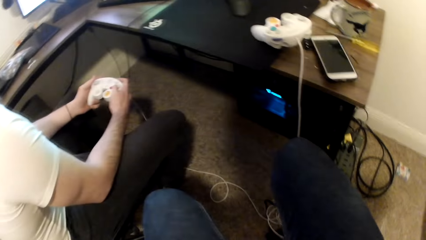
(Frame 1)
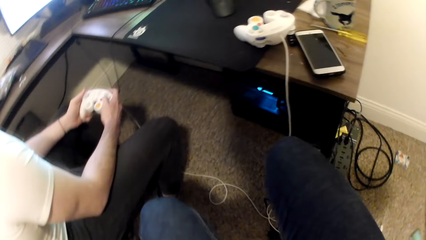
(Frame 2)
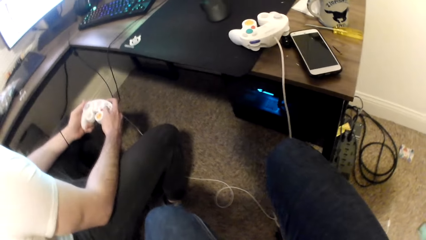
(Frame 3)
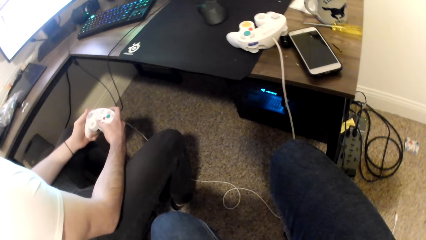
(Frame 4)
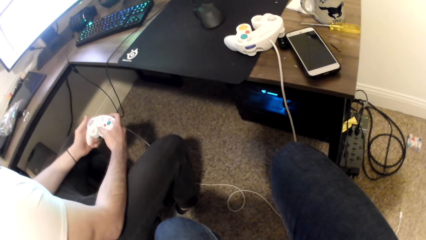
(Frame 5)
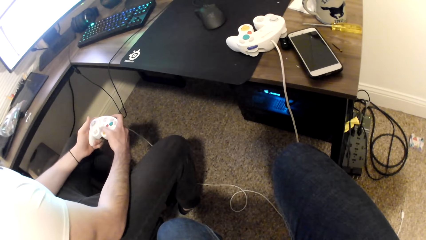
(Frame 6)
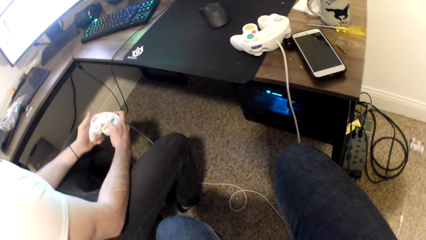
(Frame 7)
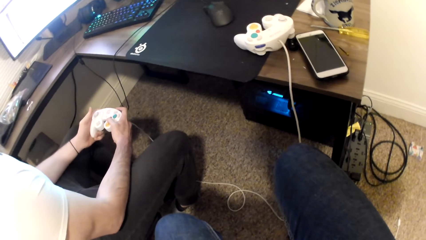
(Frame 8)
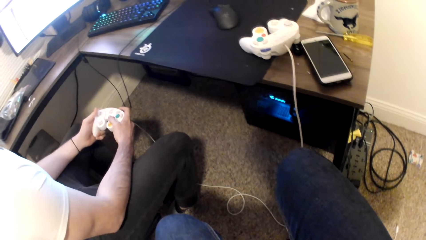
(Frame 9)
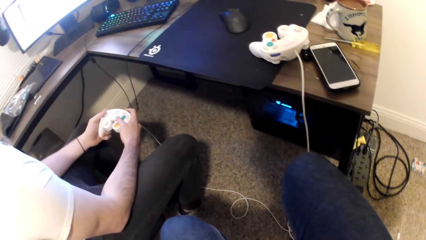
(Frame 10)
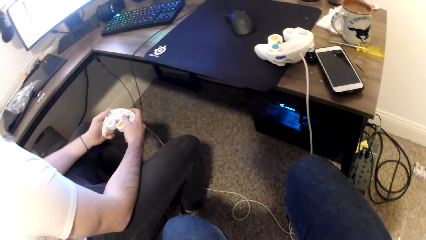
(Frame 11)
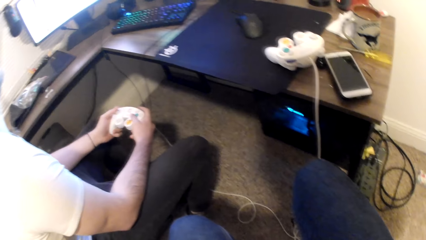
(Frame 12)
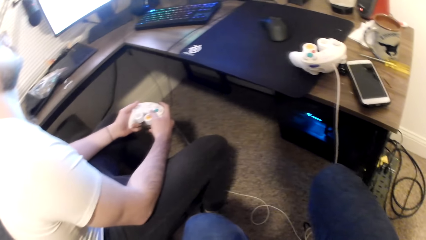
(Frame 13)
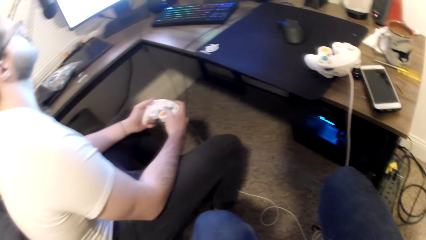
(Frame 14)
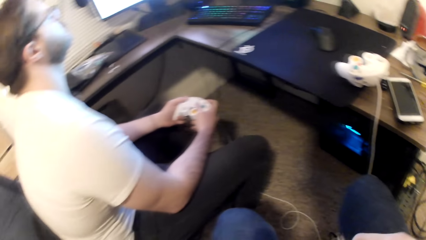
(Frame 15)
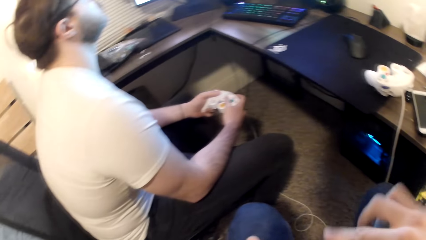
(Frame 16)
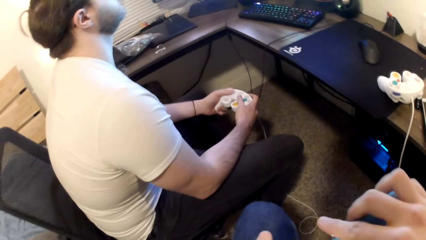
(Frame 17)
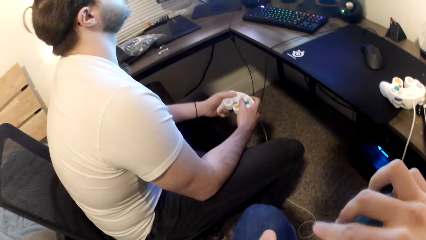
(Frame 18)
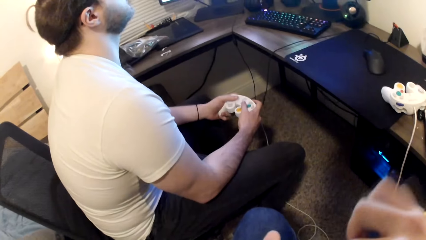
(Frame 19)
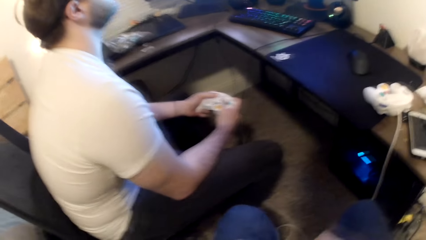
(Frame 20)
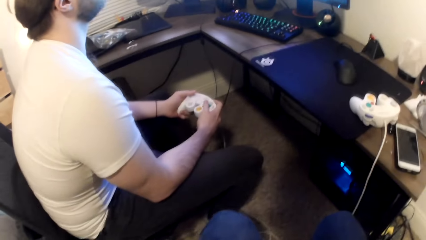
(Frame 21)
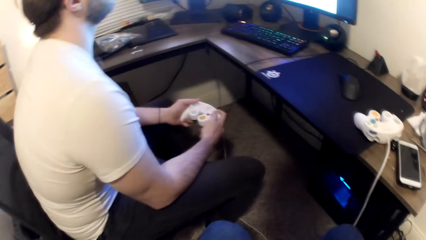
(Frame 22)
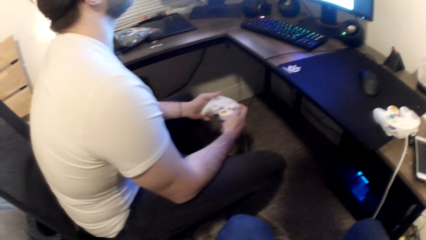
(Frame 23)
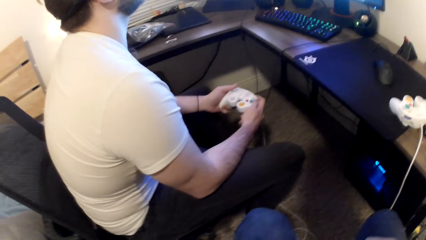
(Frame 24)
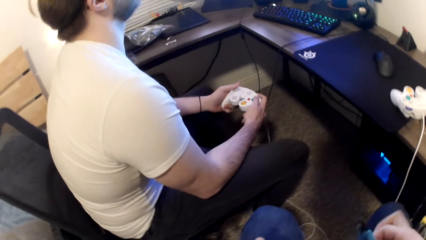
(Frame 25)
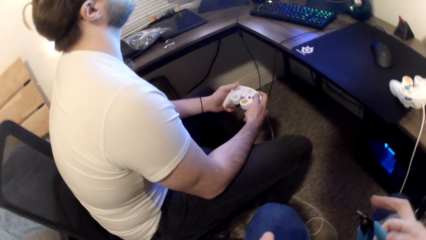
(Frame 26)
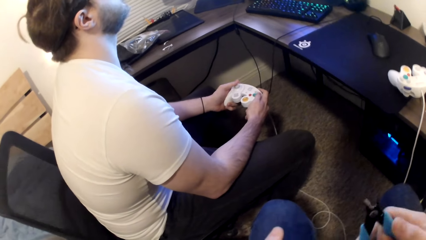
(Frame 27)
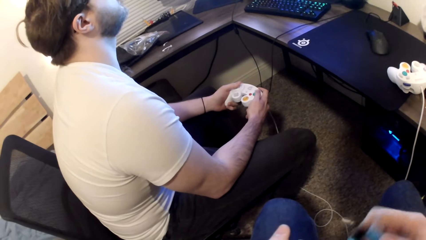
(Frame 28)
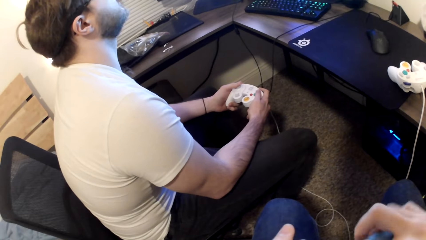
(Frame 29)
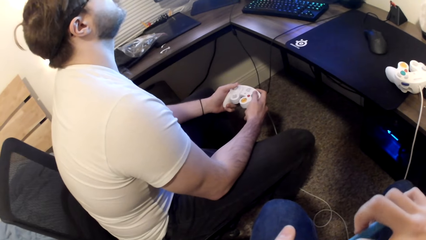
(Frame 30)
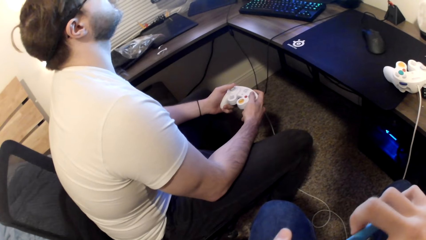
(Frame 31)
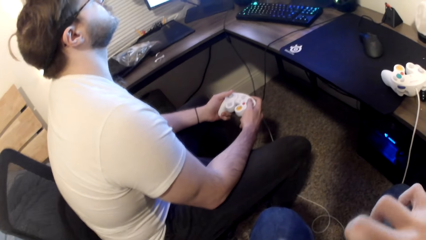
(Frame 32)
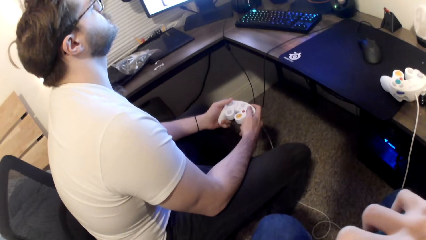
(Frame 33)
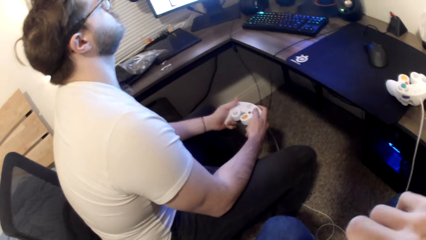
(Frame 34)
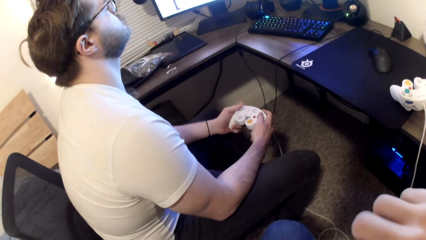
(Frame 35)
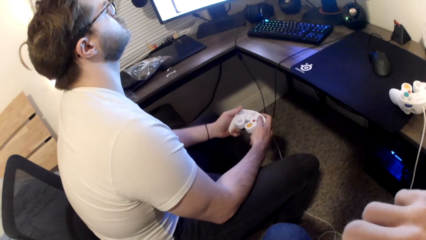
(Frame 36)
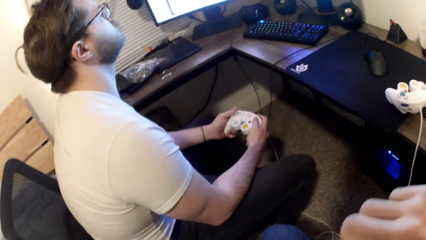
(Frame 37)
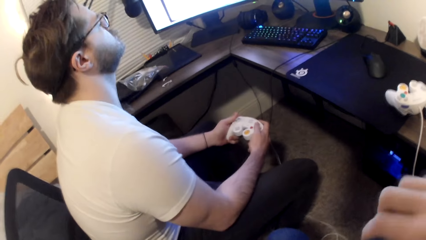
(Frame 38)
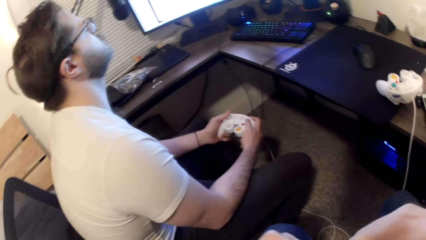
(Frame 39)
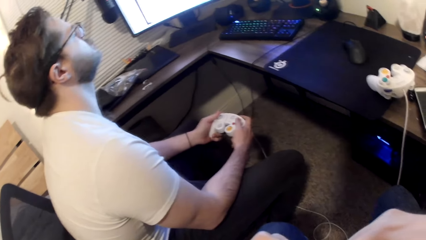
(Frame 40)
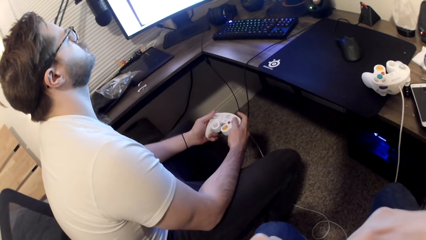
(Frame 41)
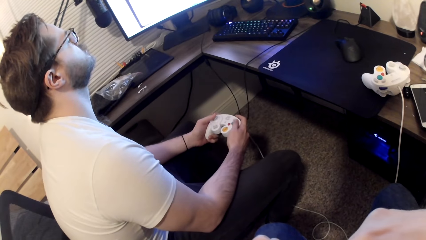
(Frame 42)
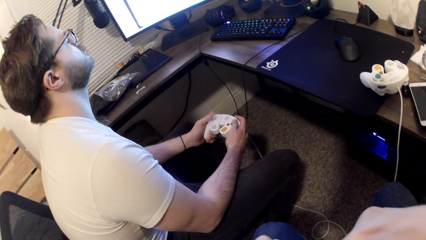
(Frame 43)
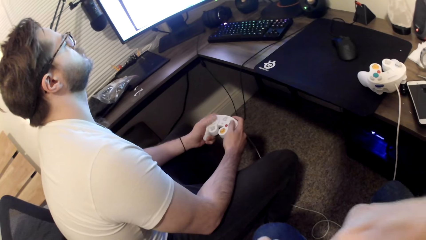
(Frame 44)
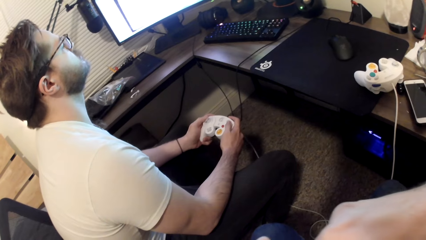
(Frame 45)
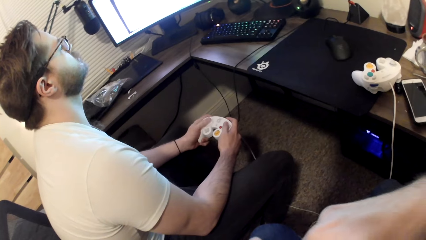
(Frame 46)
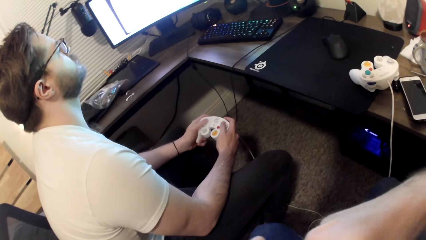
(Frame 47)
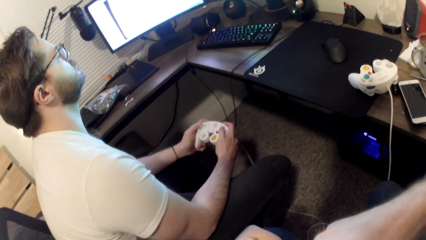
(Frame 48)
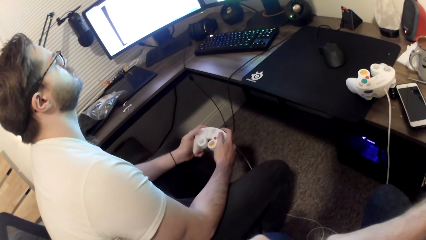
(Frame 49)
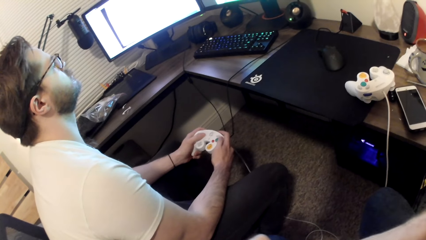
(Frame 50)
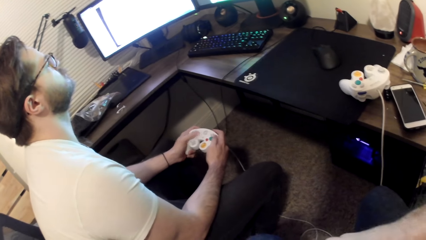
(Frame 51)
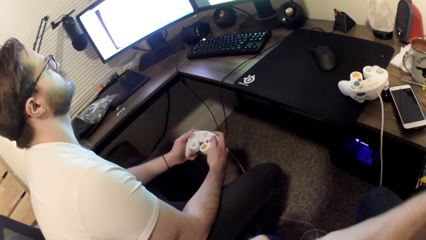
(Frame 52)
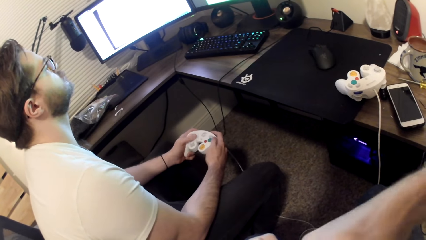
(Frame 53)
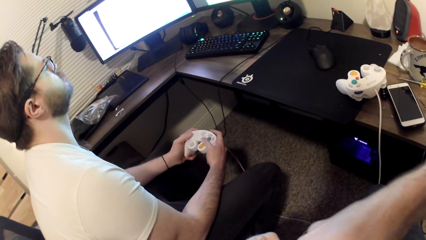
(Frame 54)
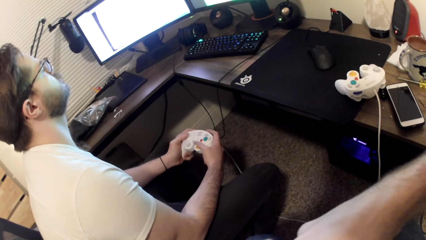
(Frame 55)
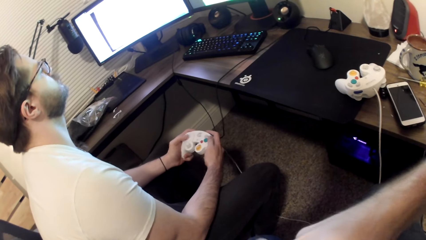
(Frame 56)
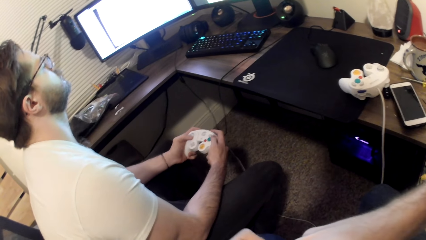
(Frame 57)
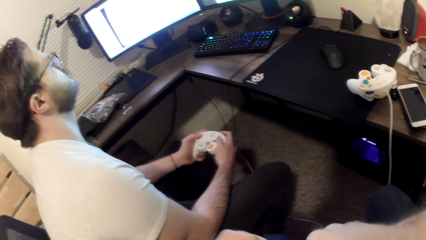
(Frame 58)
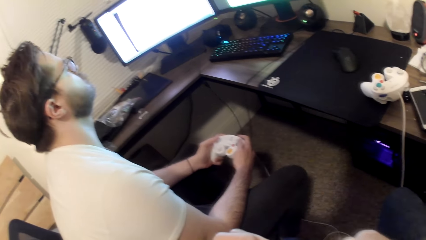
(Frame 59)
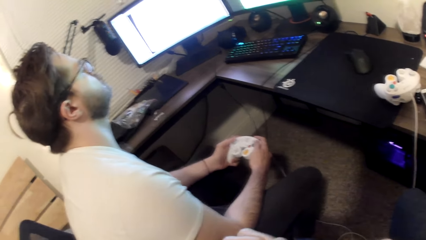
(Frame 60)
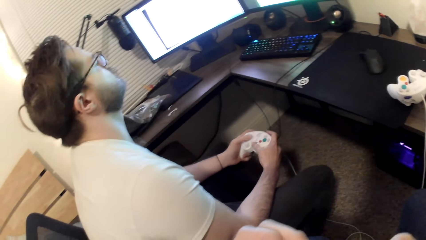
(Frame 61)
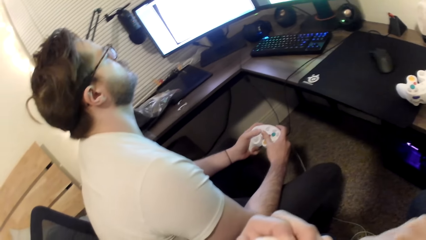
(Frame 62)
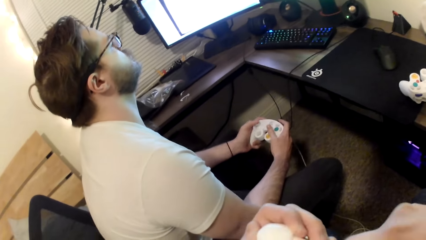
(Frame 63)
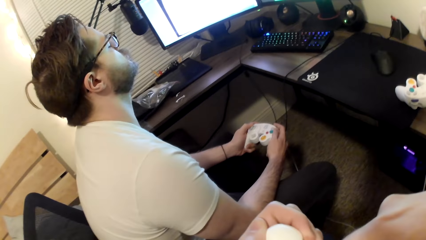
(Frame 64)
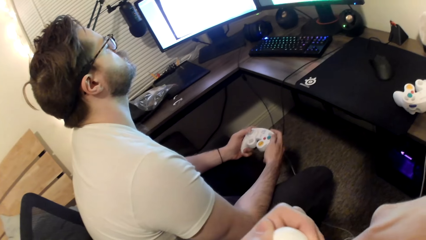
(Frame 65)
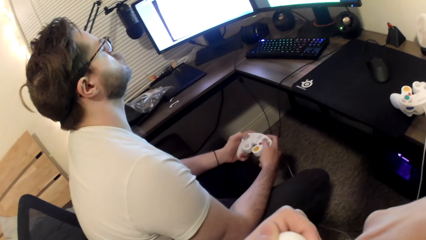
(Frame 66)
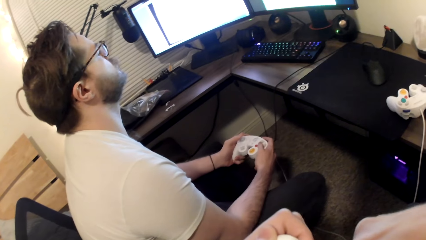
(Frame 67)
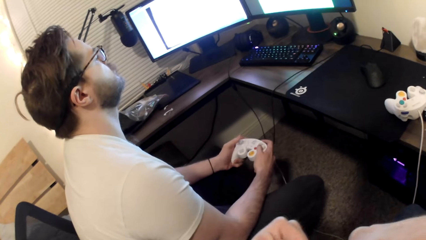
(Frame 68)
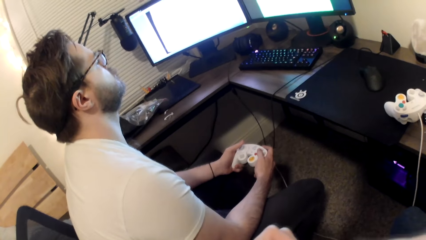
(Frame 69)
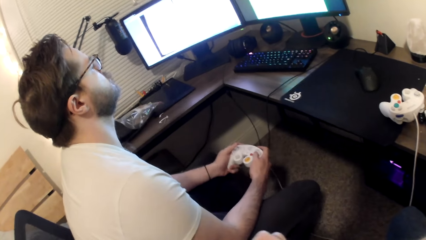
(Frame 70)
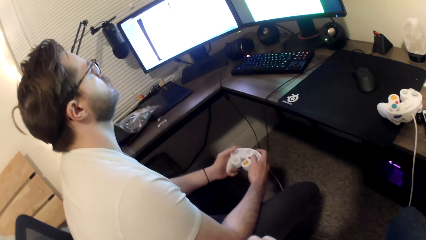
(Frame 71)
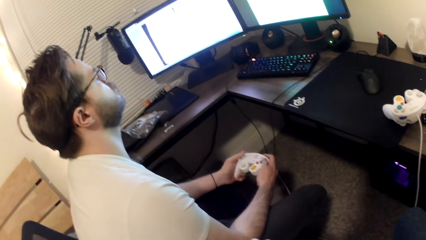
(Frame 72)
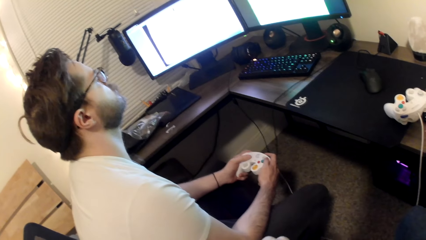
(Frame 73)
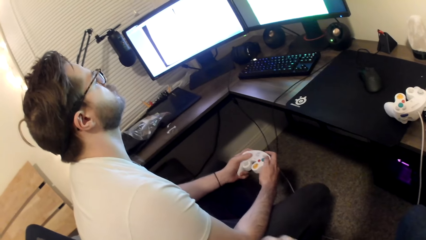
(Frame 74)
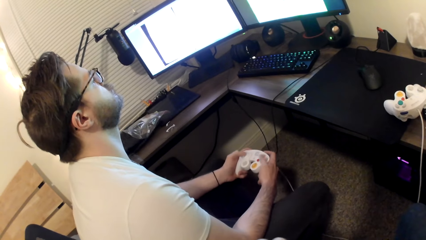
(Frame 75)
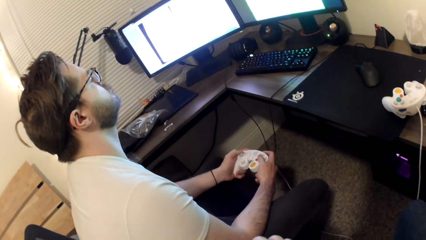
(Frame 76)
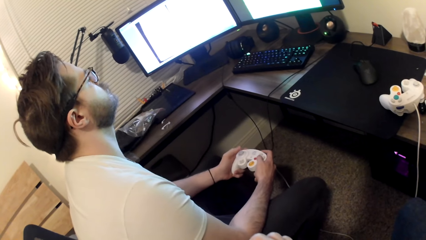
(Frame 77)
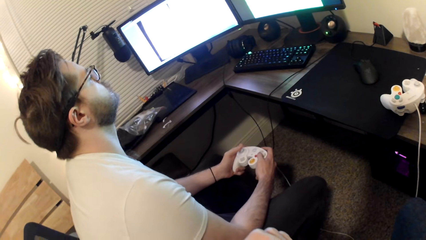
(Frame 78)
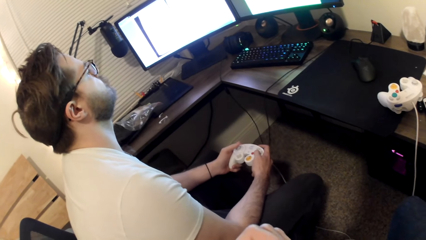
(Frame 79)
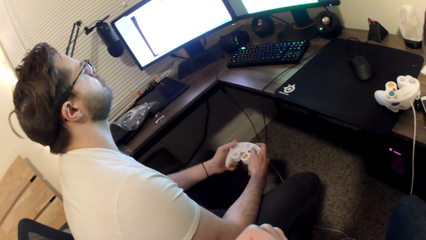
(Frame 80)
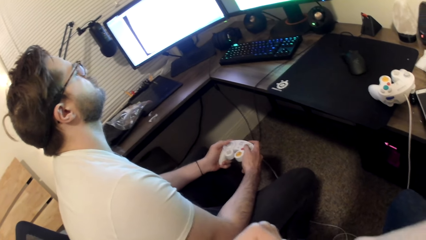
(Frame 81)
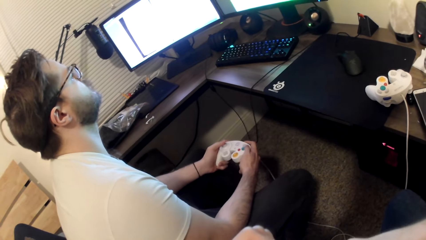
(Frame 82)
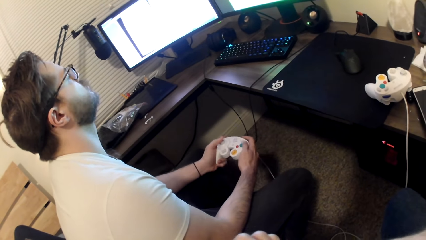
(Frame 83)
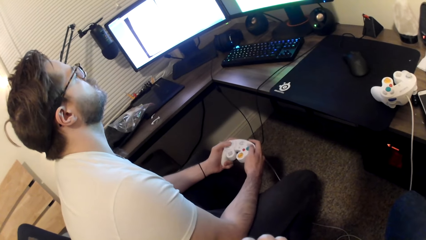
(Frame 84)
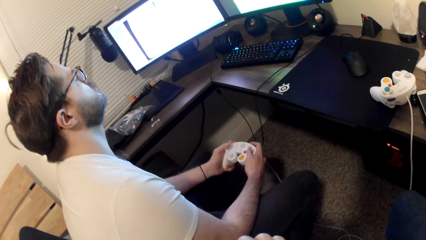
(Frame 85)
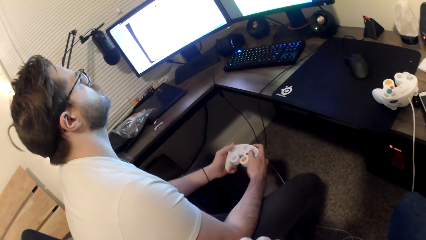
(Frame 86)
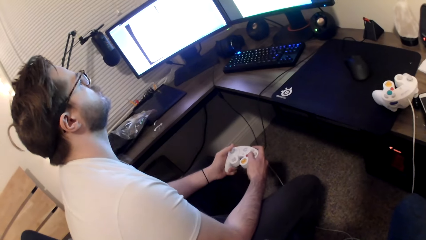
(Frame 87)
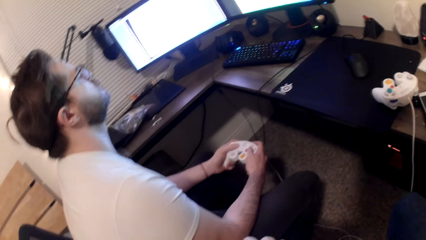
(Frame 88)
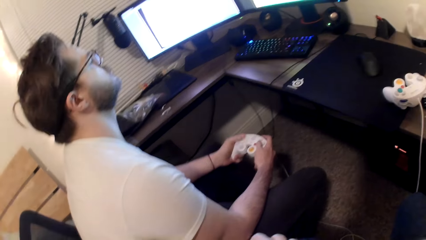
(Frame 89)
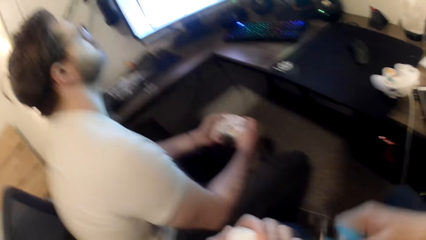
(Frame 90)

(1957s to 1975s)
The camera wearer holds the pliers. He sculpts Styrofoam in his left hand with the pliers. He fixes something.
